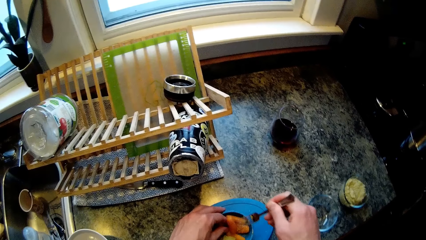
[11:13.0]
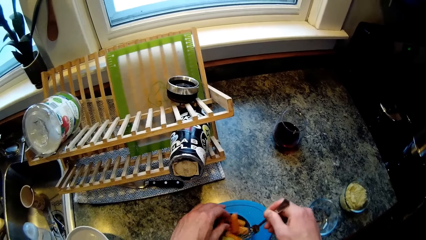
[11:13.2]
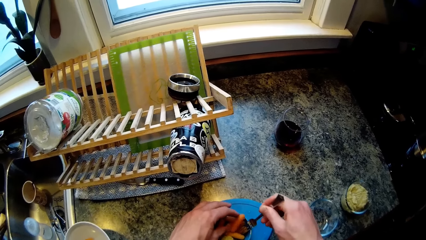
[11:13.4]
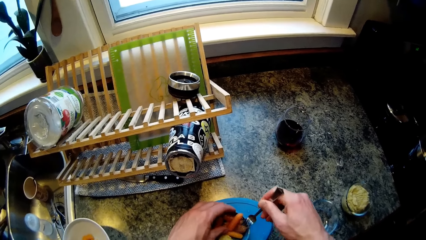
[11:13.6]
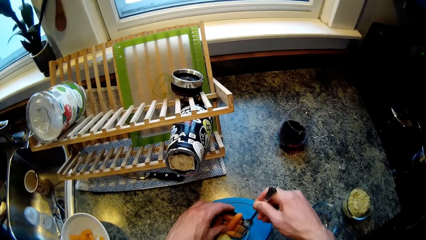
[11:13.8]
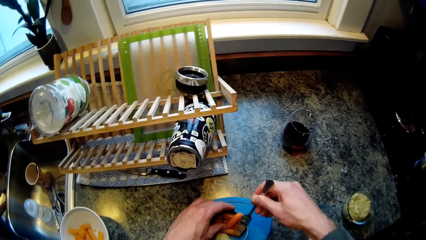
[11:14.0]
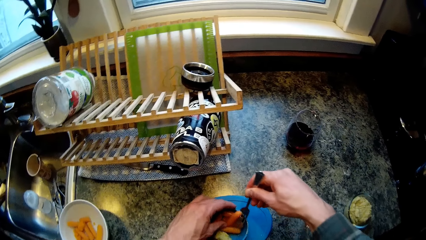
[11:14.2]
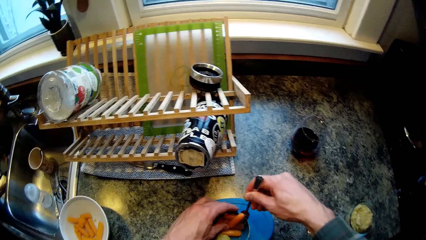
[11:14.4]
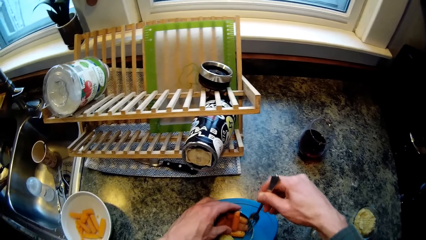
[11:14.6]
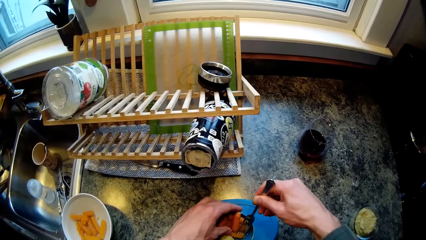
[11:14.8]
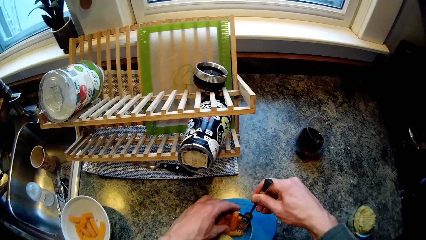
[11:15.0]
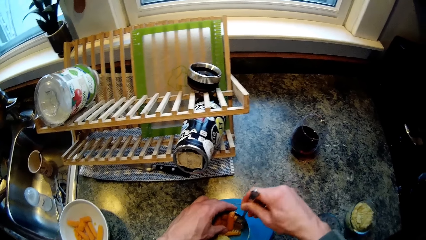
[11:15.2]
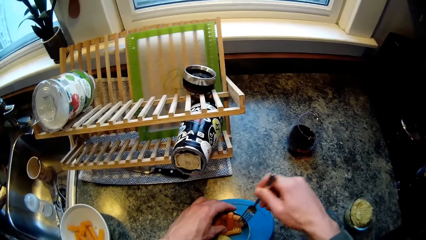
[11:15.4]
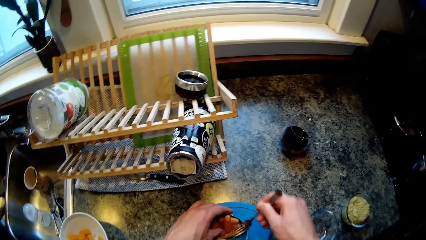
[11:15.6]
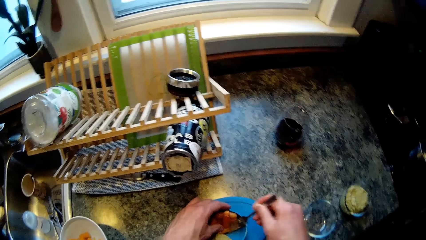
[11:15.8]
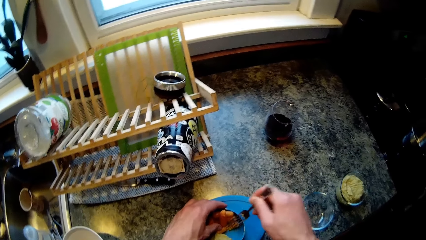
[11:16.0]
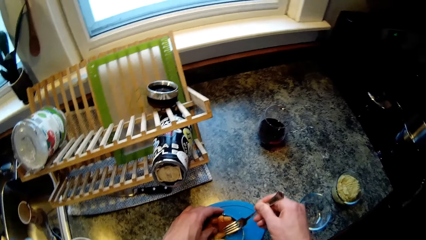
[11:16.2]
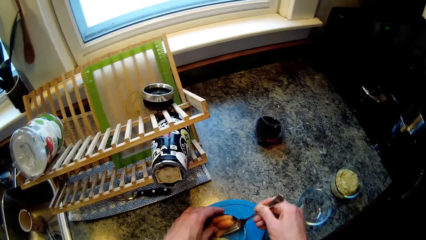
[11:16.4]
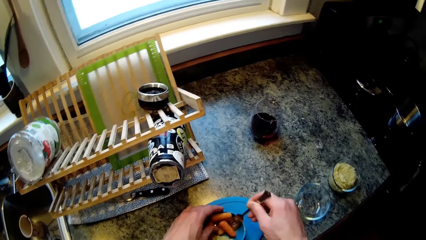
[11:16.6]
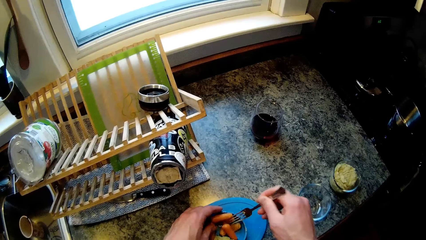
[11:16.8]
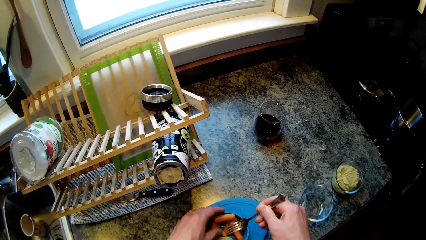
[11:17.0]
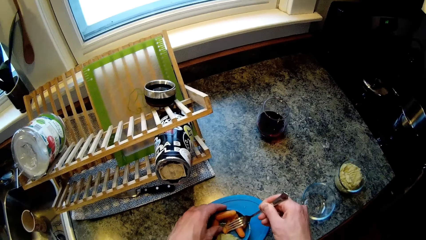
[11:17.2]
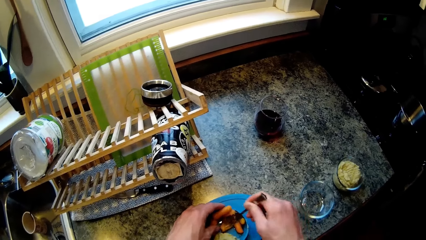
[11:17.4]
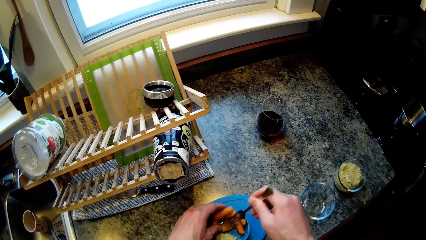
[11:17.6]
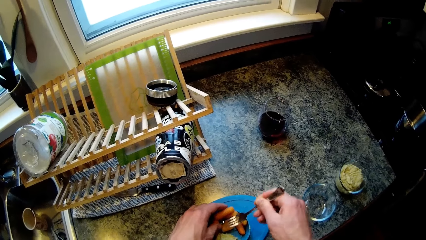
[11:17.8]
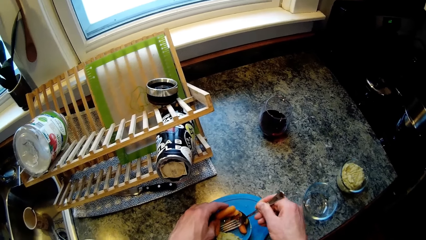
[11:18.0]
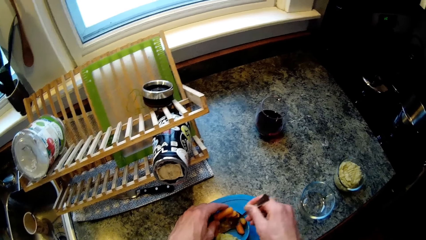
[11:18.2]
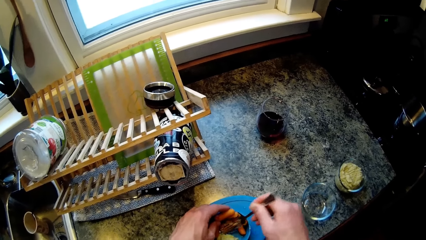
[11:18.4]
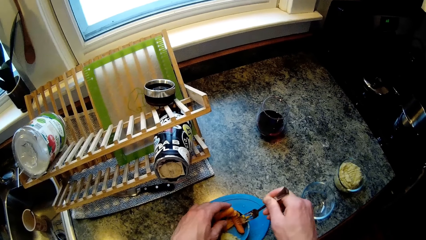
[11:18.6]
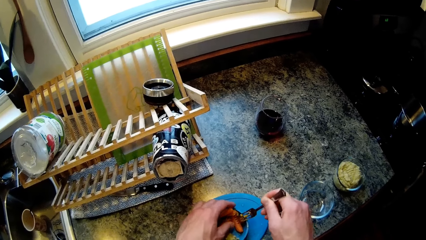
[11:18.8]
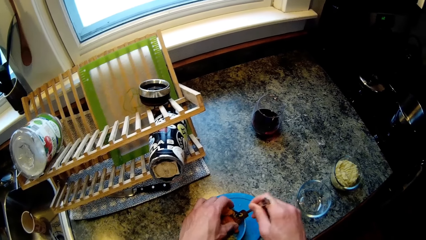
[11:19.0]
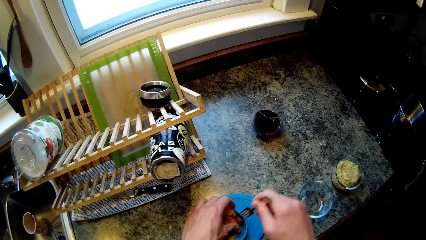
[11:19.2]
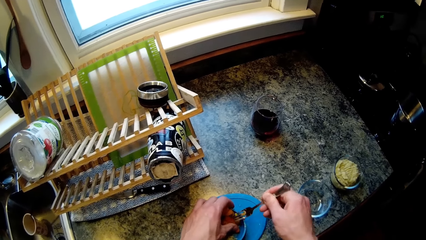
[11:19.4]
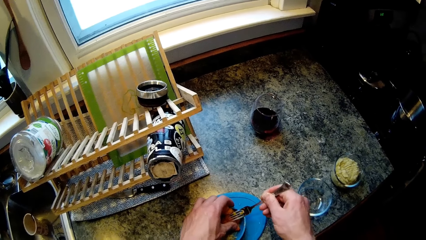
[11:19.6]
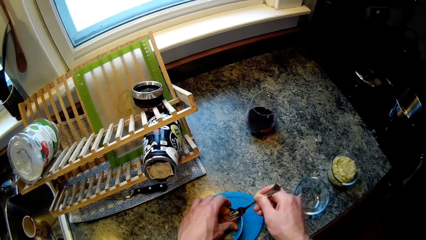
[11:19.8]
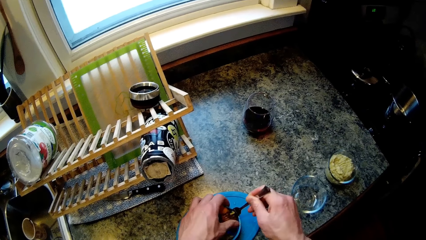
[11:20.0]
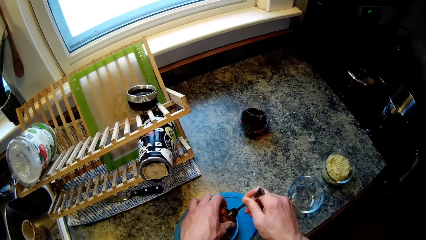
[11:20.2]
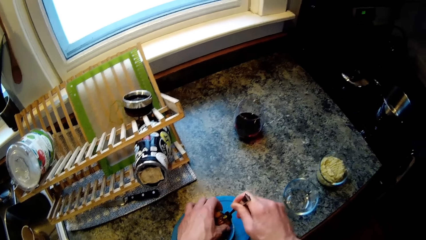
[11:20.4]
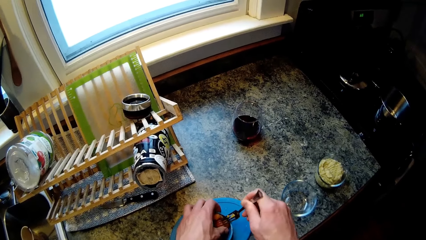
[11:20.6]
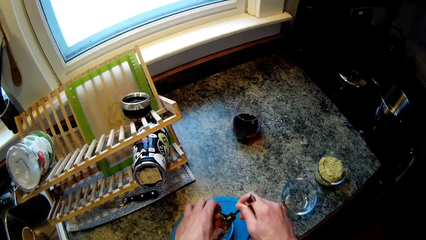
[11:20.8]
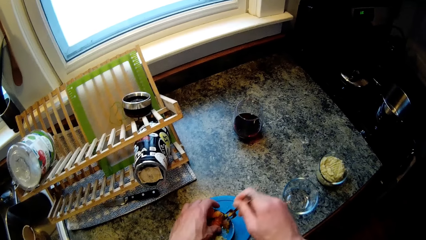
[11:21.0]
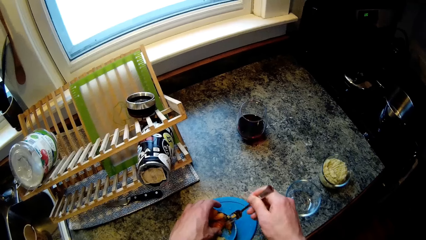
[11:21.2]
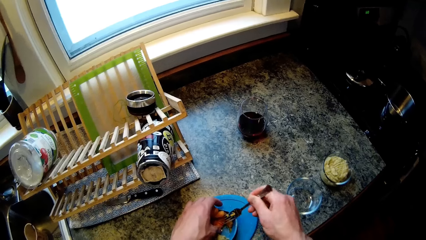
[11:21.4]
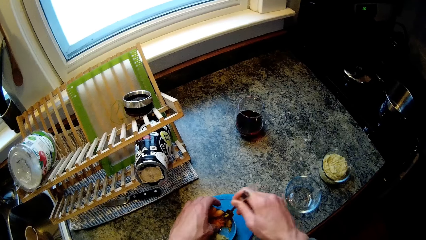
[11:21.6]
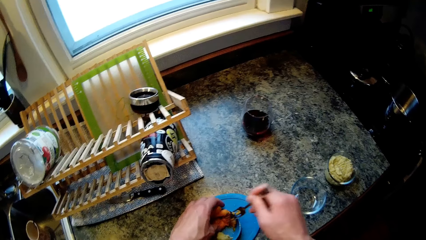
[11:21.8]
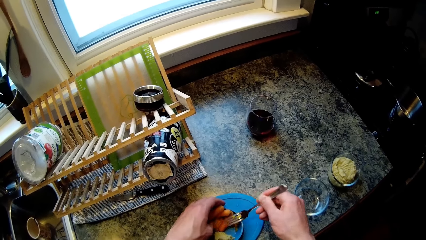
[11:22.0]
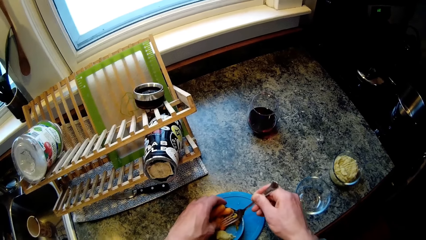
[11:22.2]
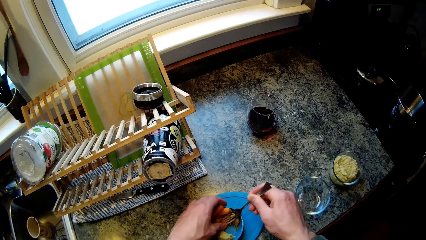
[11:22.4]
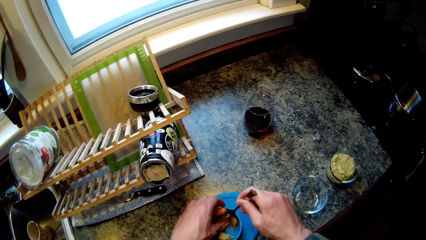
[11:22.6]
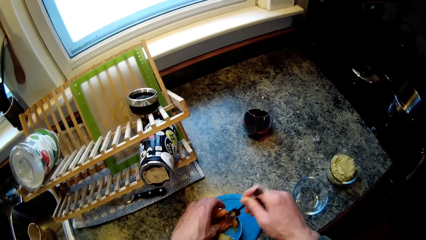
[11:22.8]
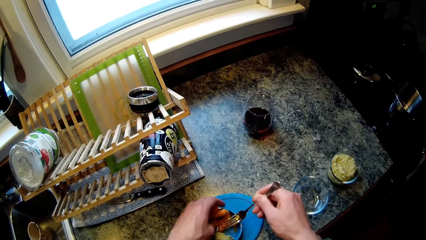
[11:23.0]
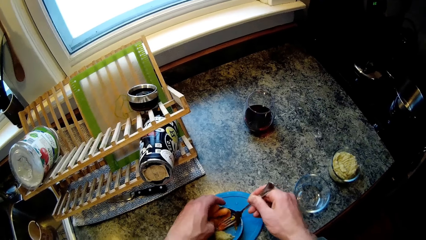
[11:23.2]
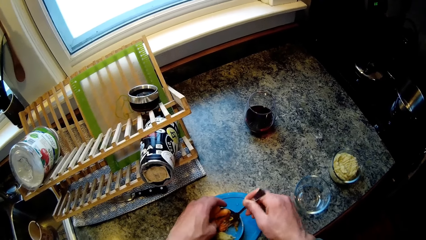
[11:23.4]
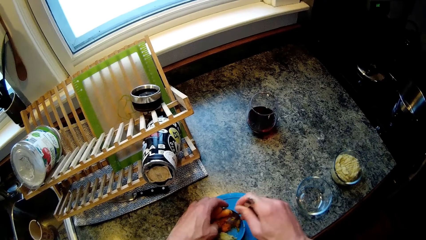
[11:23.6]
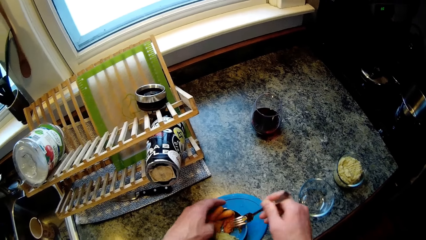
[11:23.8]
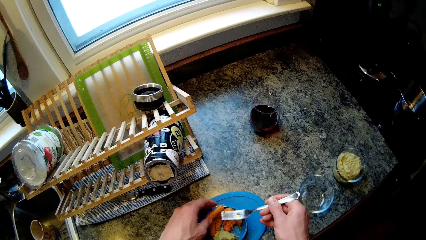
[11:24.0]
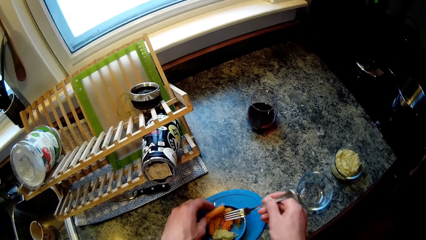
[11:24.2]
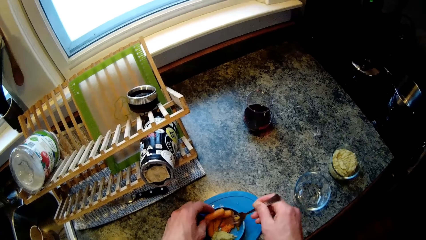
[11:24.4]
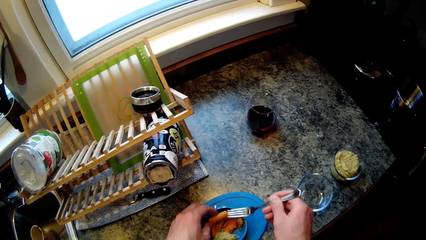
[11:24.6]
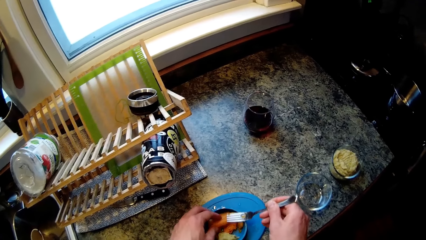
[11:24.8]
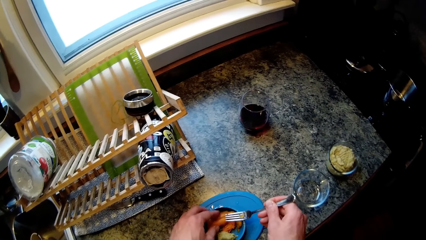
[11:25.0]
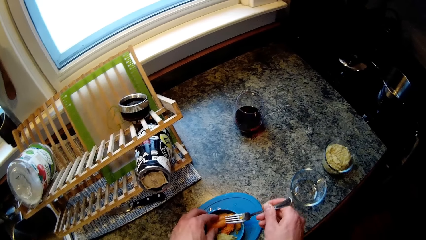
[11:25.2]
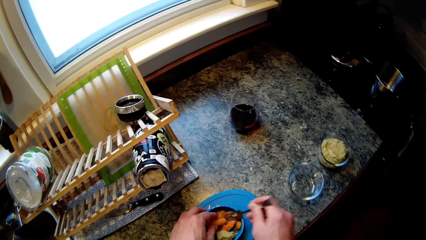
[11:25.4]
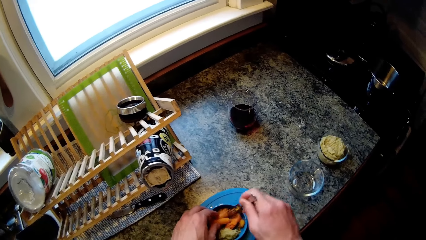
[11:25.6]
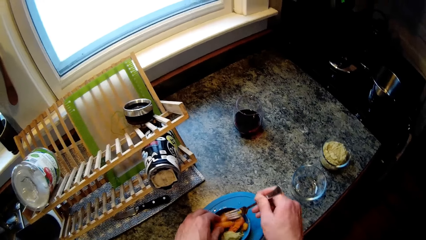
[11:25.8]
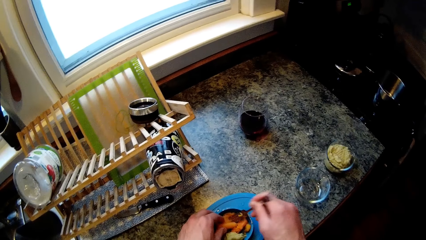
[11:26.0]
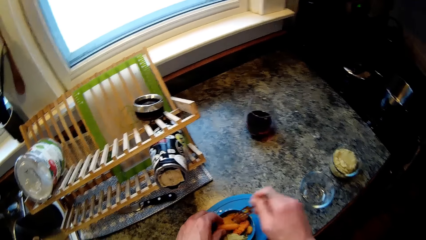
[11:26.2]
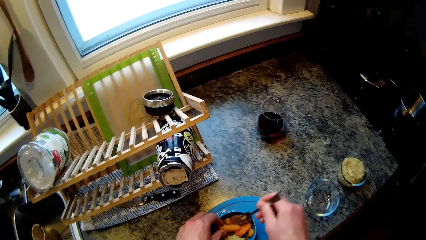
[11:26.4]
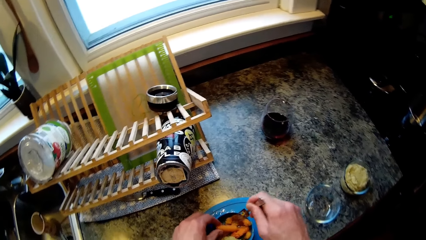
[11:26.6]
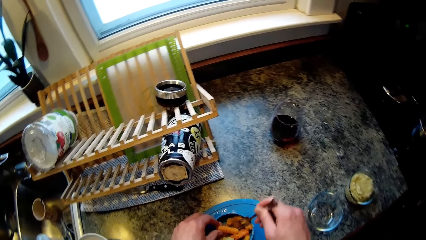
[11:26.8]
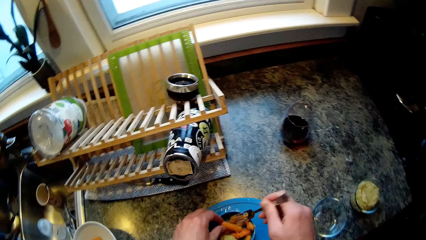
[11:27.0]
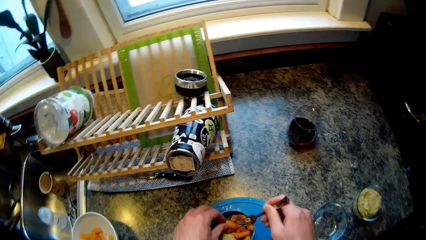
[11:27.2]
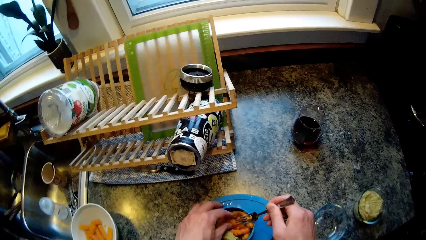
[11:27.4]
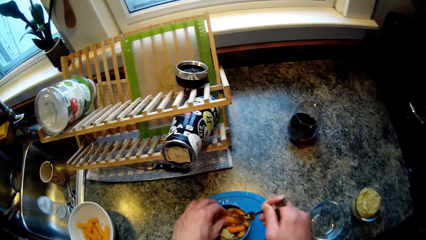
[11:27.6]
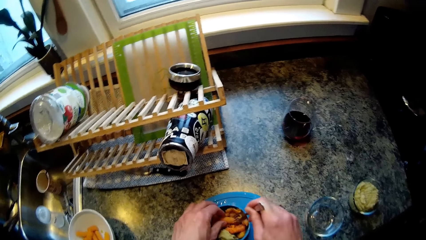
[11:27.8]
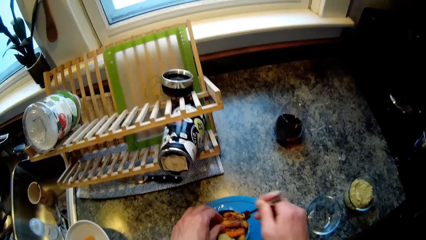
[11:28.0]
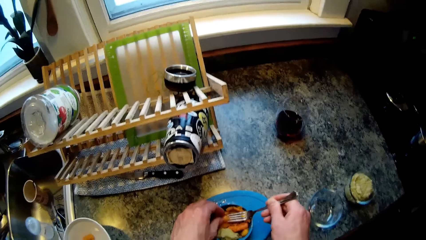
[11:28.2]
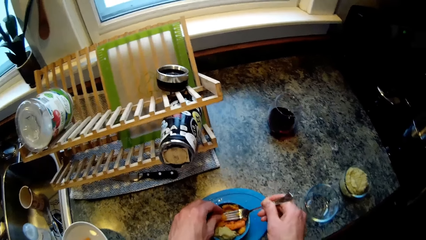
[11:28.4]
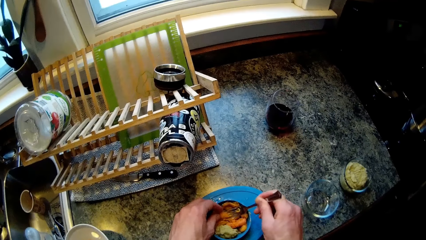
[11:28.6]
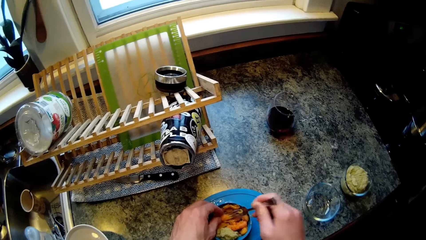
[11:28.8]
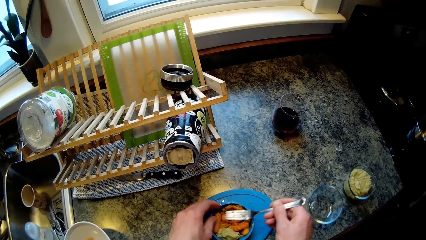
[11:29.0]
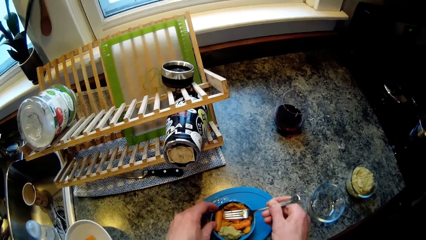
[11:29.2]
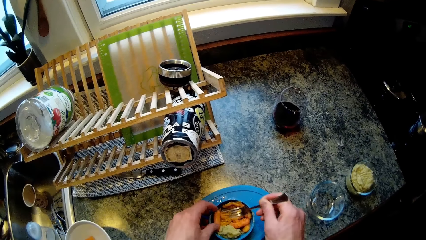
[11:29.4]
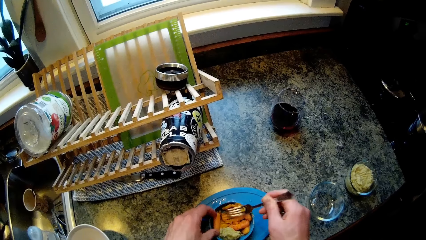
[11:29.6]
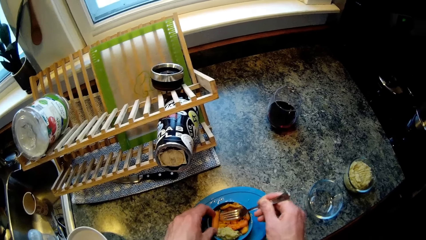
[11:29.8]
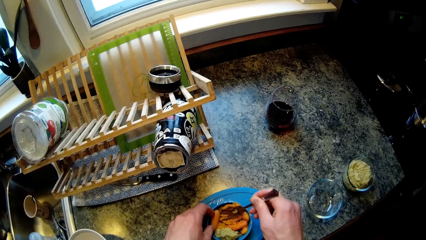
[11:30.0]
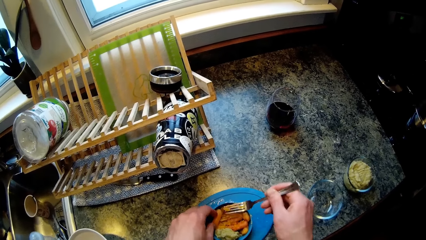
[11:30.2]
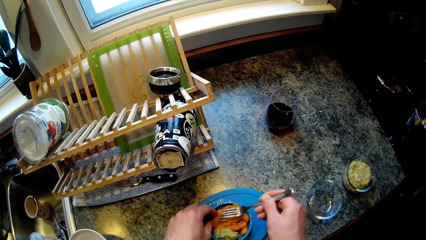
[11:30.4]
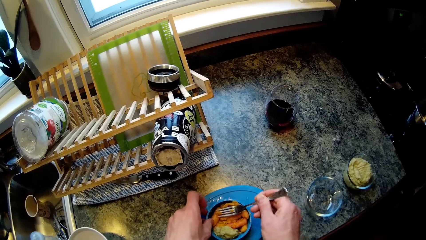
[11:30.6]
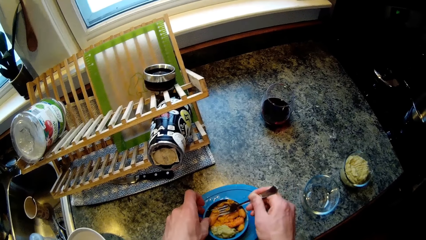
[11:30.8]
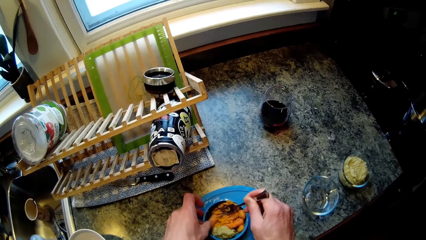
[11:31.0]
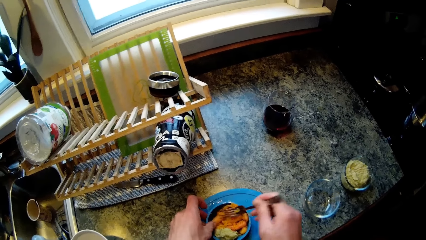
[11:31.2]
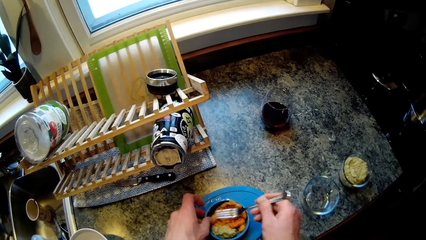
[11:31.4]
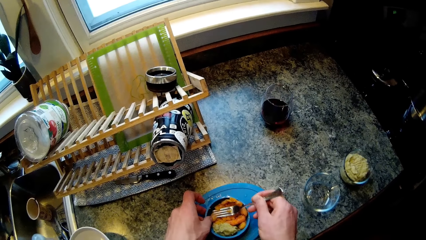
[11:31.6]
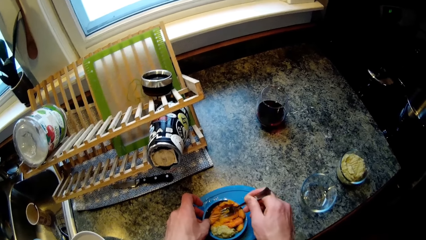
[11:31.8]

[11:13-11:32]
The camera wearer moves a carrot in the plate with his left hand.
